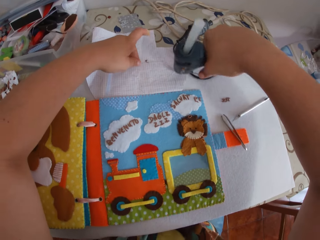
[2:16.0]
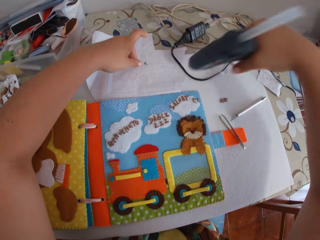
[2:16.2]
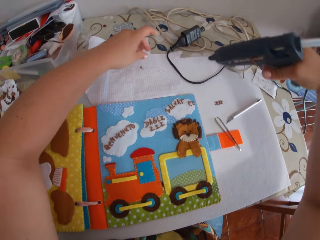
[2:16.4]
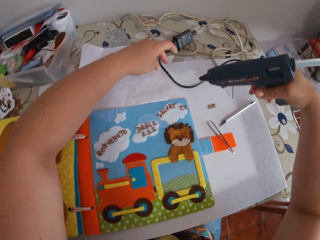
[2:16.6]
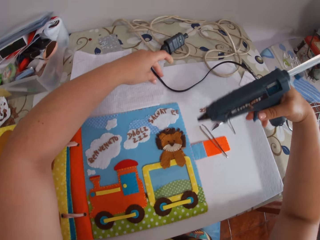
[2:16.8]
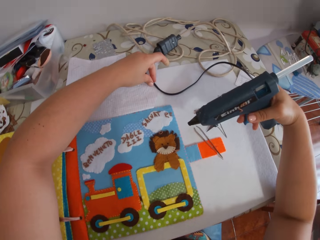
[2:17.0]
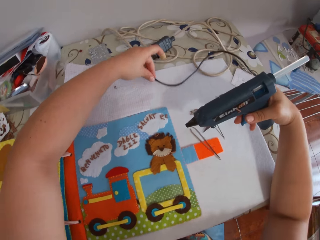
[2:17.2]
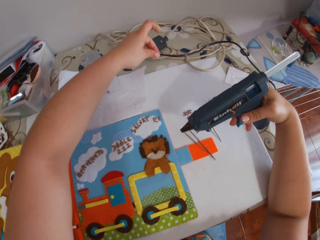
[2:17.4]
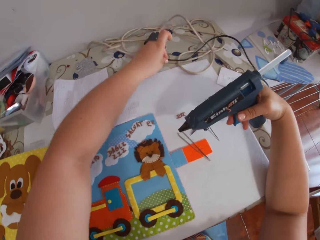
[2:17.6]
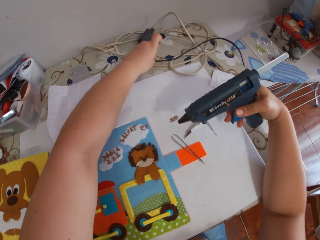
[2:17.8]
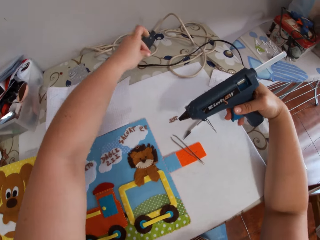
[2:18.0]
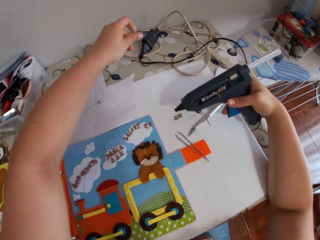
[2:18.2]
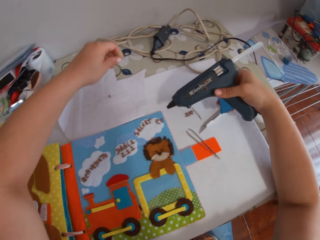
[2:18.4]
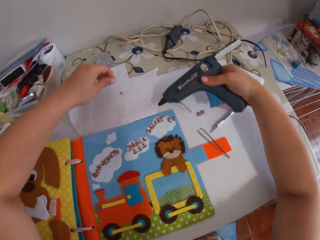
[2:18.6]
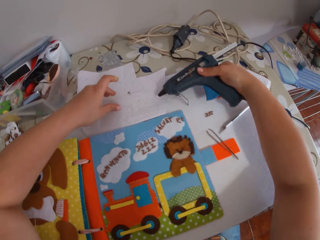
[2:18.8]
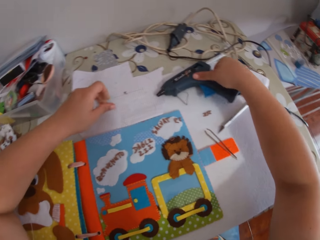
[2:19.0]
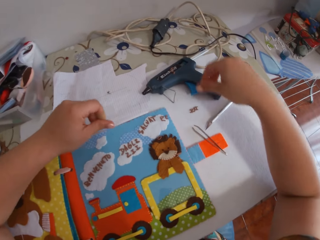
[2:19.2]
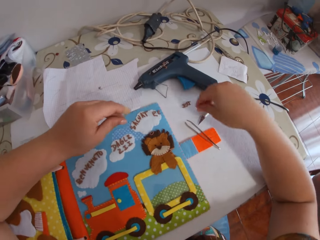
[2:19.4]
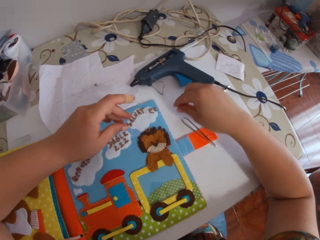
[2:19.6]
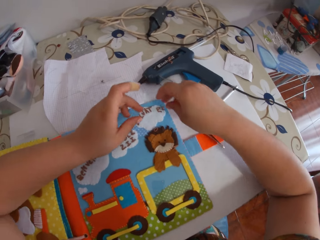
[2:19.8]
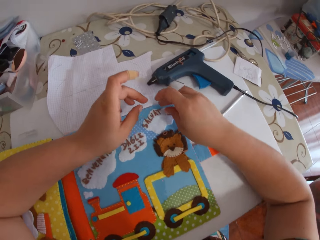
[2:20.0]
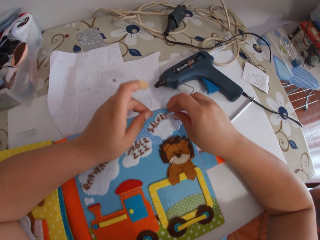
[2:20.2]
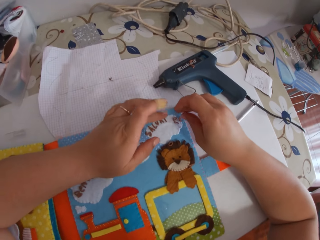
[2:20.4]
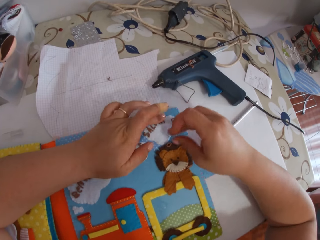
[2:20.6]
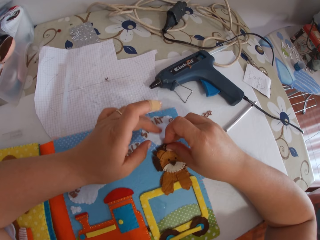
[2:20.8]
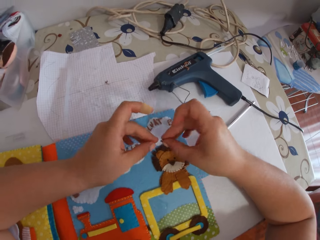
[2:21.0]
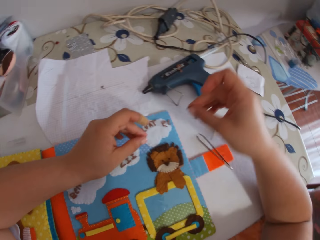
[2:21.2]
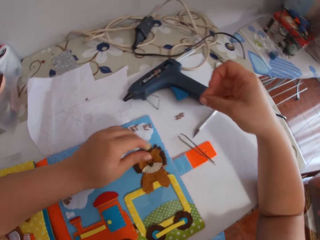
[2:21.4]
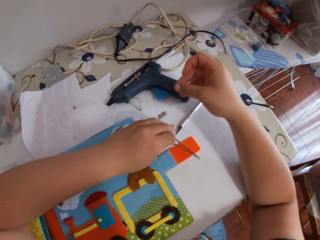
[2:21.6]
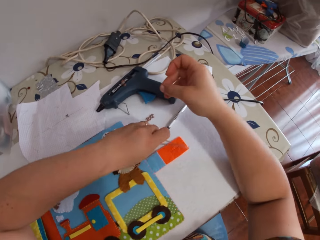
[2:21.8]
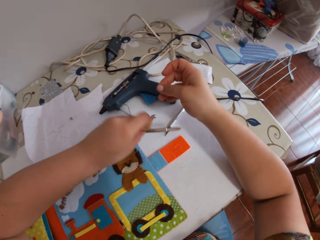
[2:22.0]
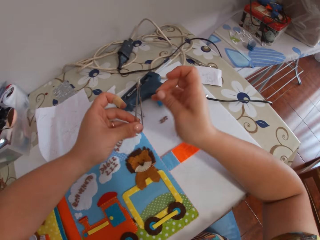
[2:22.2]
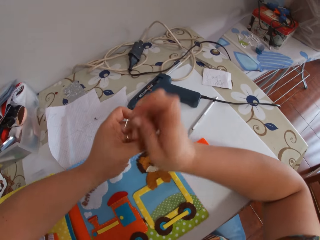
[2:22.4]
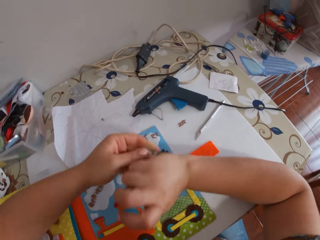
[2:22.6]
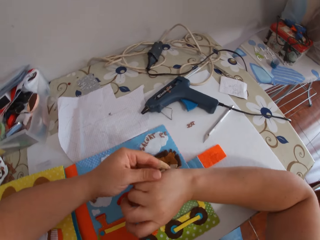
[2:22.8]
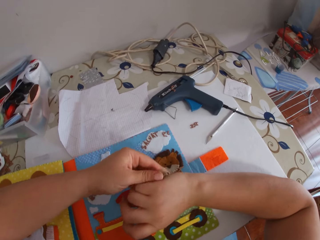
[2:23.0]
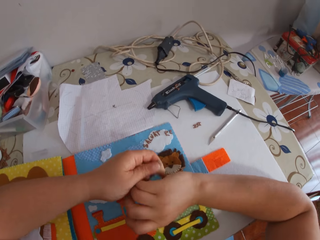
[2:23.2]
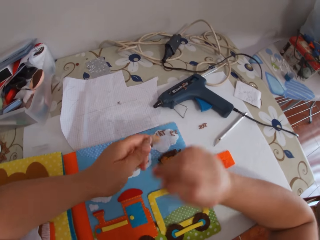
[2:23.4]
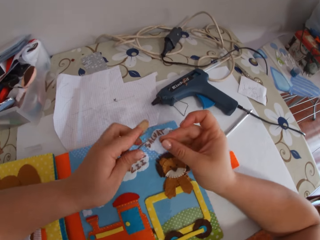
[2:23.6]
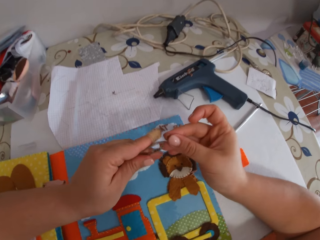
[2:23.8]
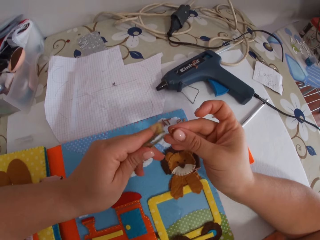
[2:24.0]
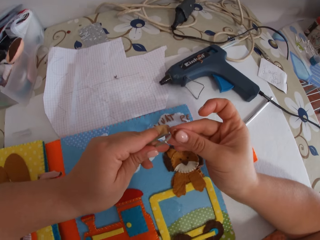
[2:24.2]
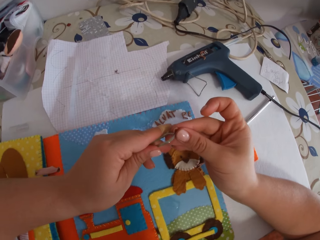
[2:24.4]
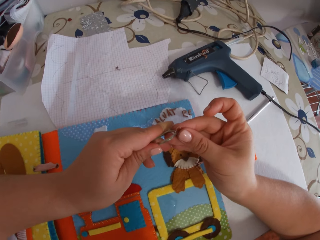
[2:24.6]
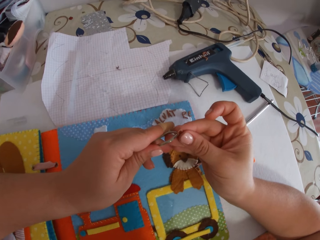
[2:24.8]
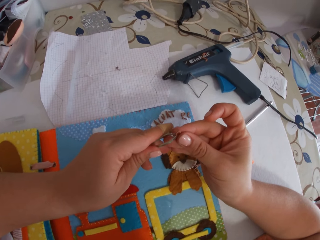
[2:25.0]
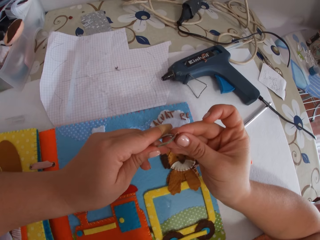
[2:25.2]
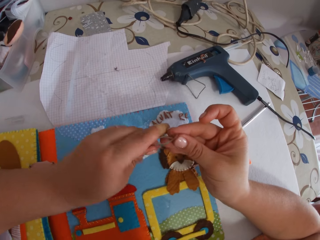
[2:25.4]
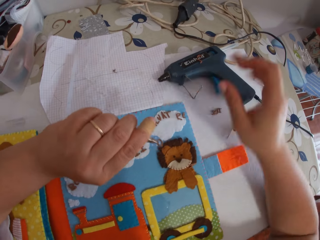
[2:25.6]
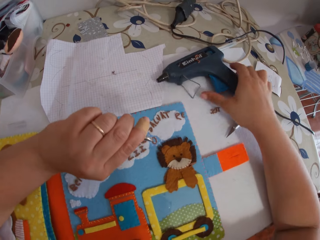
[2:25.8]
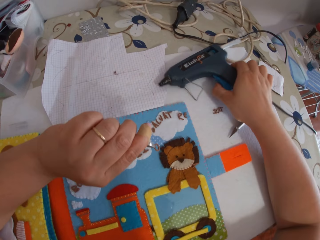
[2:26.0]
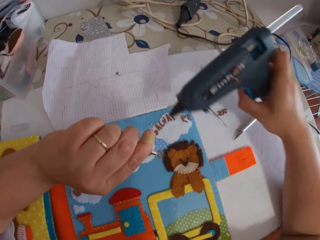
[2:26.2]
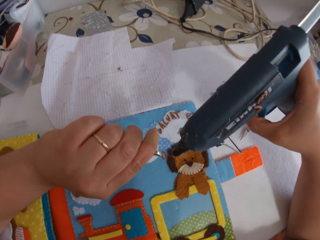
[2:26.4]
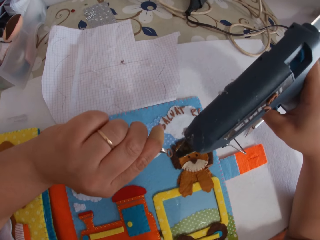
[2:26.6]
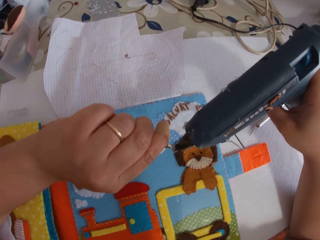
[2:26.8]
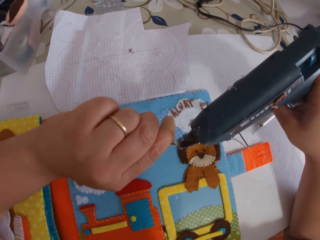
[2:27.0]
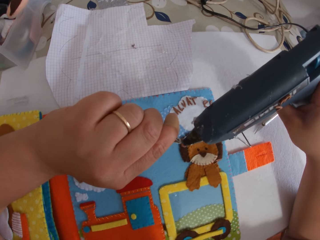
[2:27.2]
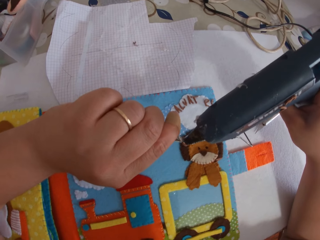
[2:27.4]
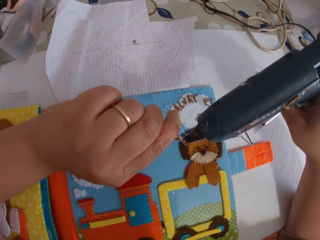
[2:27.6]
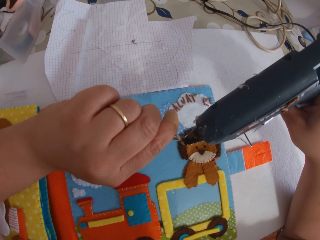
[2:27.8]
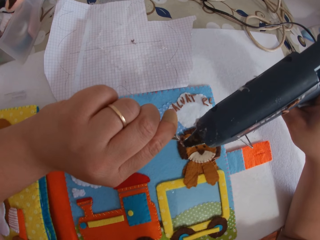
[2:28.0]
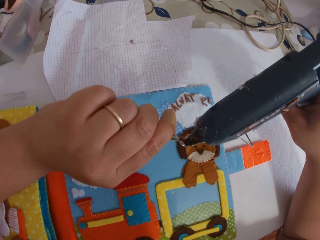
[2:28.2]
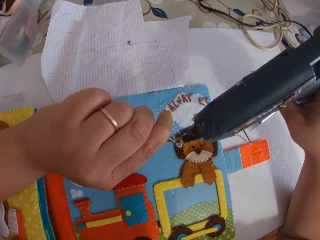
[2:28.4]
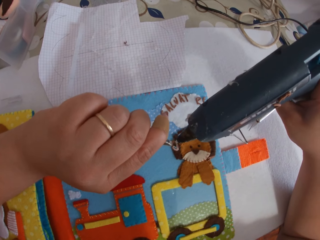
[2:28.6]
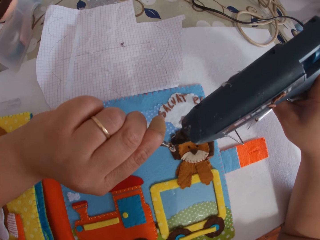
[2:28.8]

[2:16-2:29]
The camera wearer moves a cable with her left hand. She drops the glue gun on the cardboard. She taps the paper alphabet with her finger. She picks up the paper alphabet from the book with her right hand. She picks the pincer from the cardboard with her left hand. She holds the pincer with her right hand. She takes the pincer with her left hand. She scratches her hands. She holds the paper alphabet with the pincer. She picks up the glue gun from the cardboard. She puts glue on the paper alphabet with the glue gun.

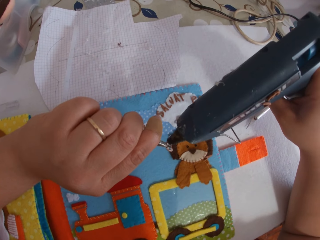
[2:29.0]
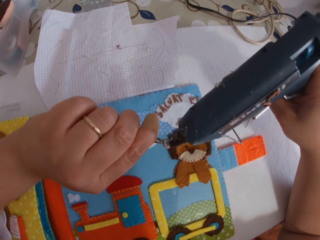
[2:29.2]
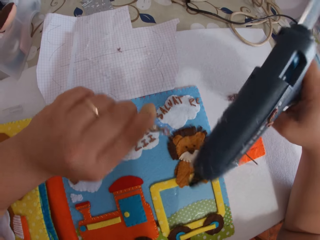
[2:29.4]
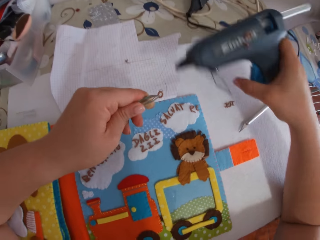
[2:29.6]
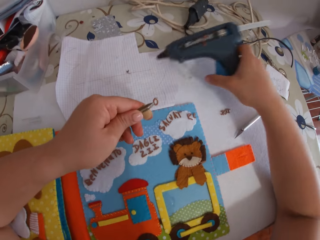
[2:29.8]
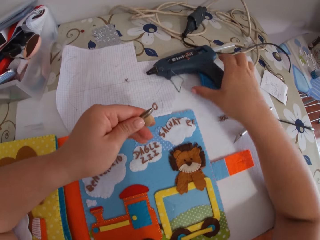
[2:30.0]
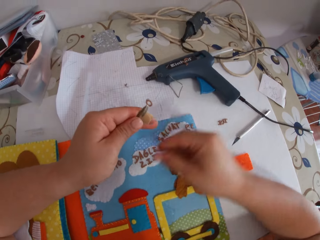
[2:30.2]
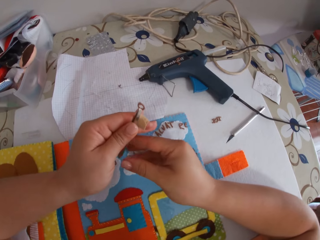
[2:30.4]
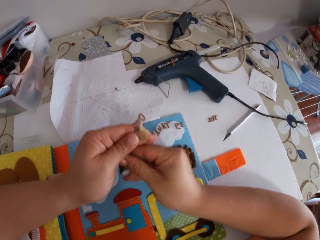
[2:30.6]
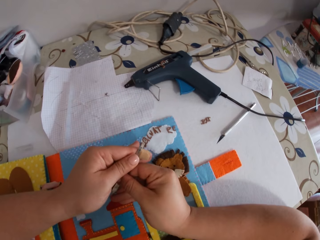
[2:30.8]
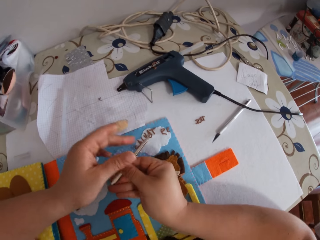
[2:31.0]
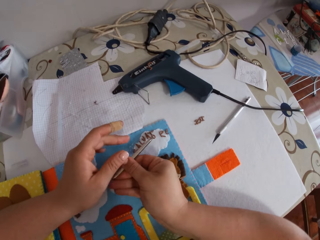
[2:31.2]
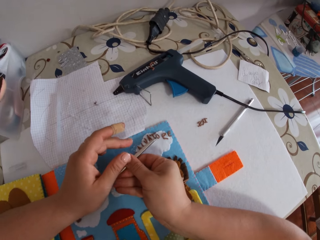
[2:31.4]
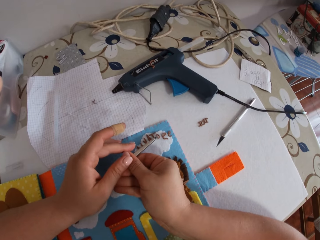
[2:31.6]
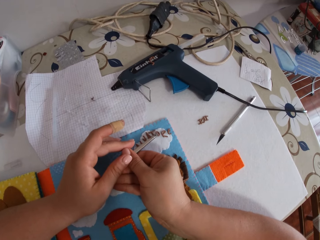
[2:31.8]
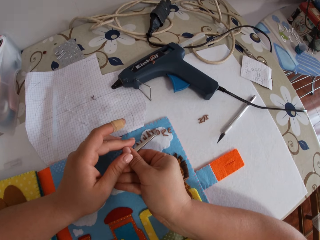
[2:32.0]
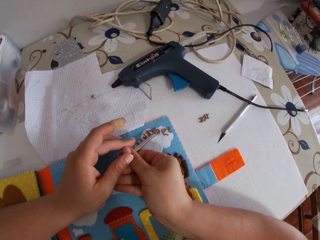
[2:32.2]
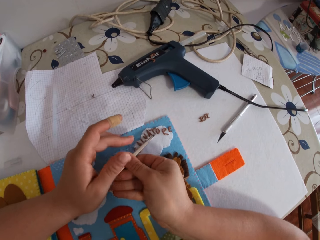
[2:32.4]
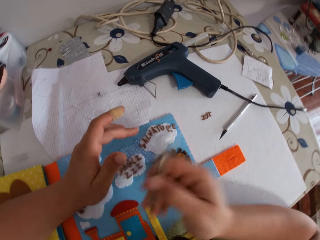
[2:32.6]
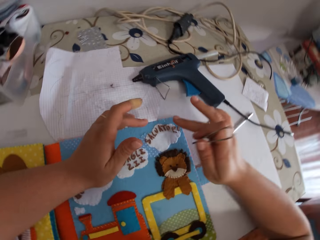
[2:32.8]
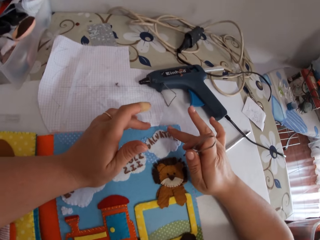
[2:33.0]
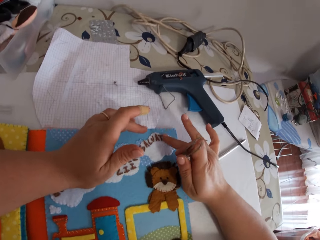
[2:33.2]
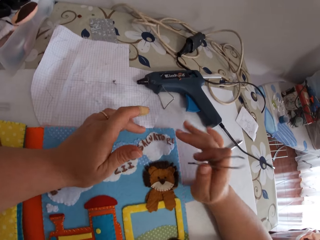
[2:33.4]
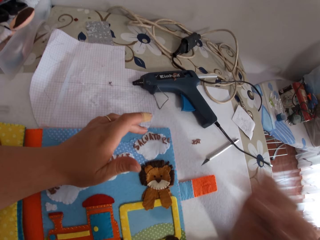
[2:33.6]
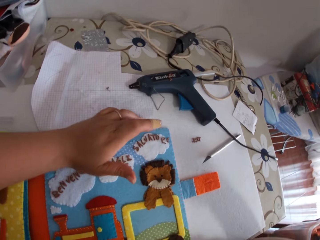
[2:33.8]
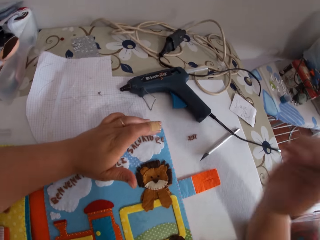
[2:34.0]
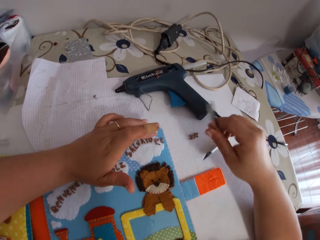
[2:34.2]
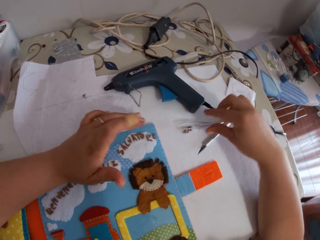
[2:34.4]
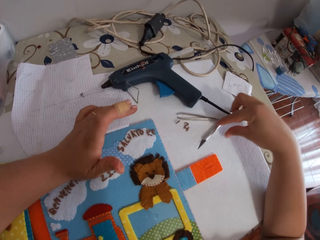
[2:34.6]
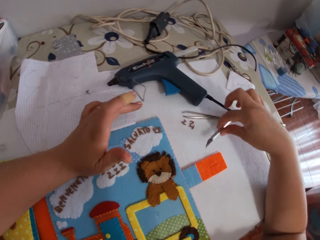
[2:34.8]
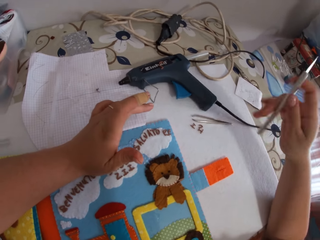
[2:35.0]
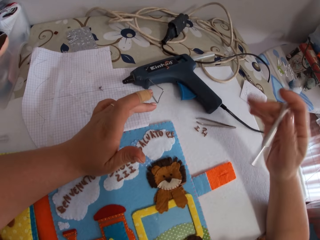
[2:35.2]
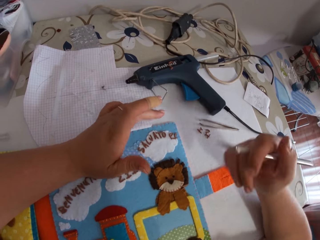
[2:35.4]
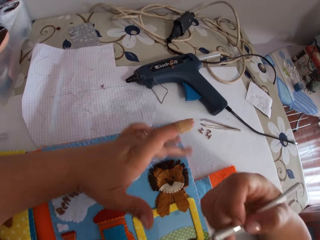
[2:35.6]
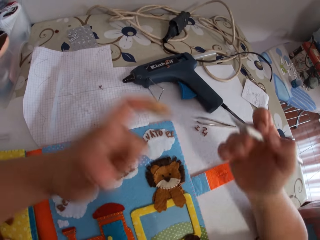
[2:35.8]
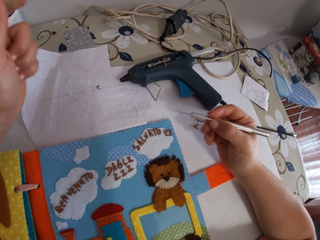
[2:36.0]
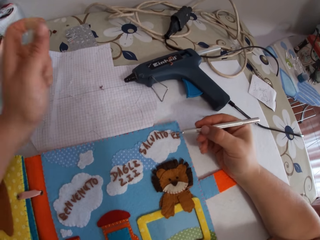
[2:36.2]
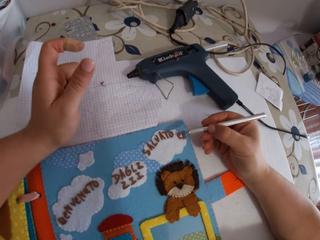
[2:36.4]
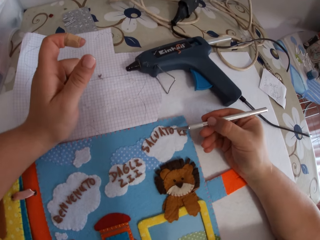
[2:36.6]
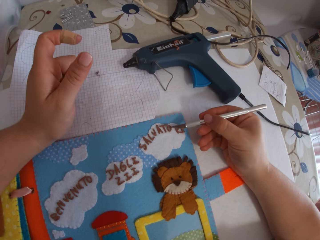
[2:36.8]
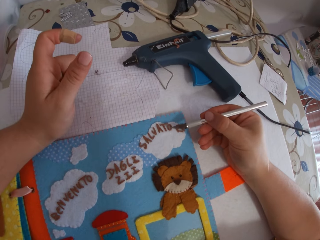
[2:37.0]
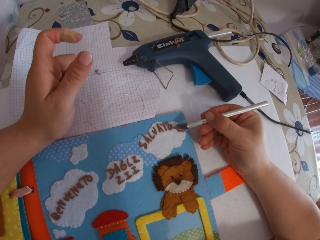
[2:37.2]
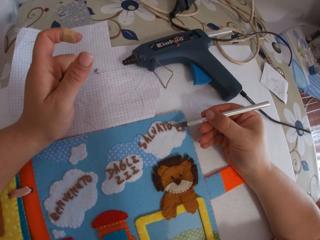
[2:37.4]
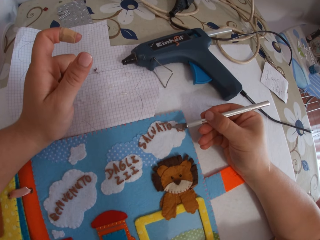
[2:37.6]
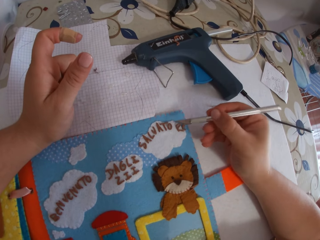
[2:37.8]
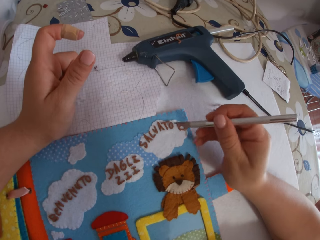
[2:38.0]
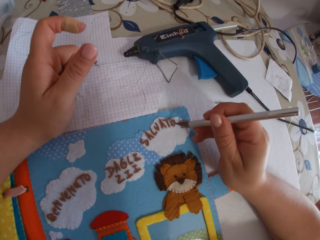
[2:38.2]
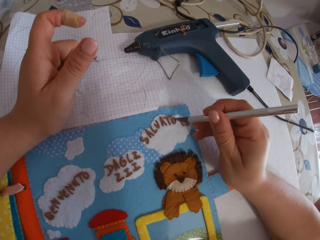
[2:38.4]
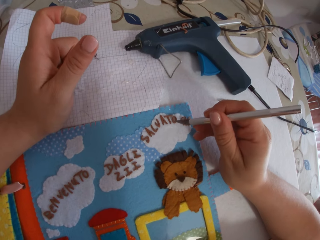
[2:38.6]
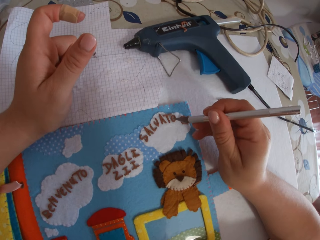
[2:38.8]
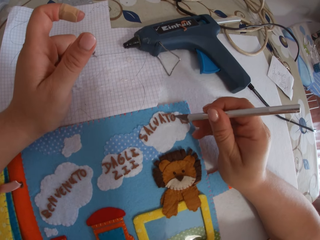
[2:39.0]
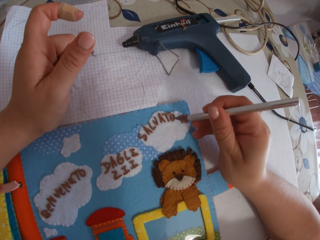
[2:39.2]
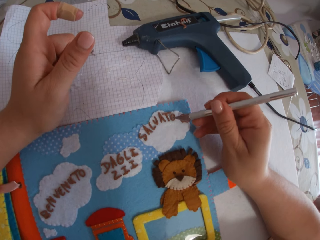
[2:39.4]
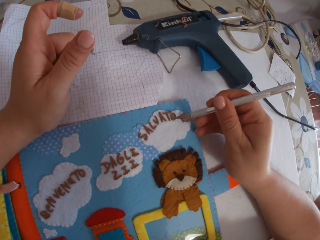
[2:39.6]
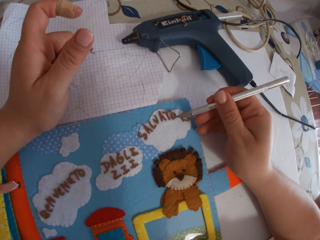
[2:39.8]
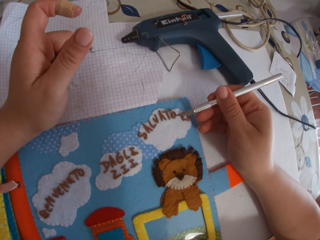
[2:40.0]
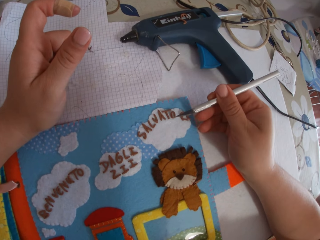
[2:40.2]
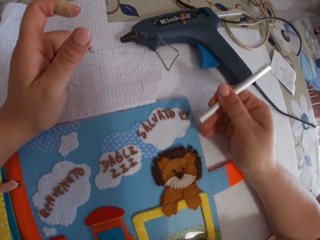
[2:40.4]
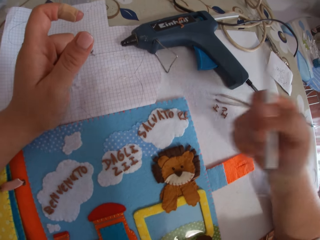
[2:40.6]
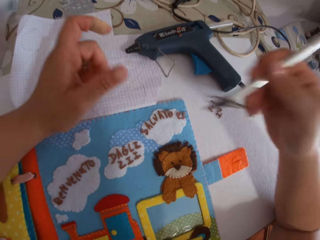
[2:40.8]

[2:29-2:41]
The camera wearer drops the glue gun on the cardboard. She takes the pincer with her right hand. She places the paper alphabet on the book with the pincer. She taps the paper alphabet with her finger. She drops the pincer on the cardboard. She picks up the glue remover from the cardboard. She holds the hook pen. She removes glue from the book with the glue remover.
